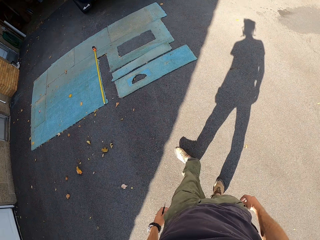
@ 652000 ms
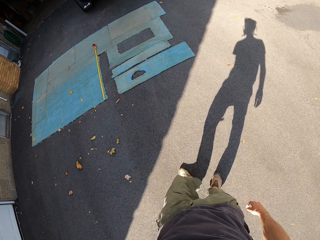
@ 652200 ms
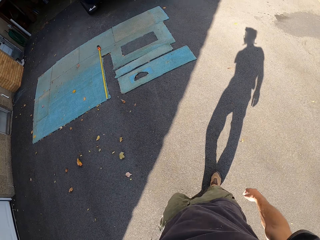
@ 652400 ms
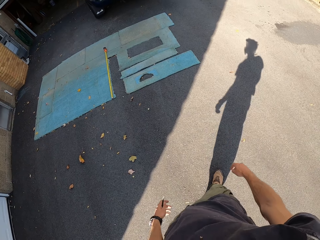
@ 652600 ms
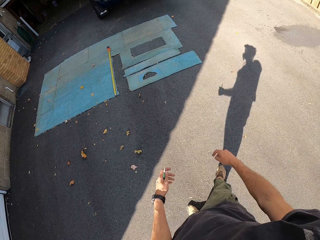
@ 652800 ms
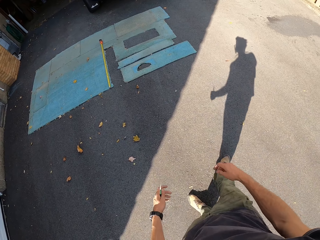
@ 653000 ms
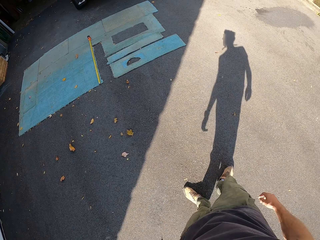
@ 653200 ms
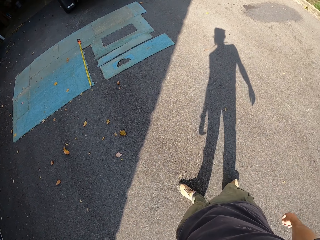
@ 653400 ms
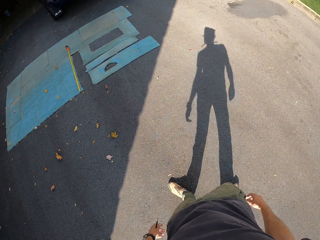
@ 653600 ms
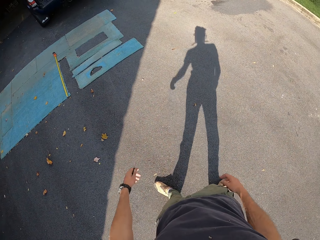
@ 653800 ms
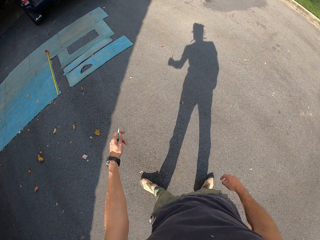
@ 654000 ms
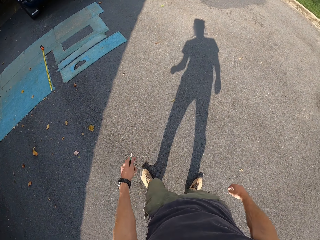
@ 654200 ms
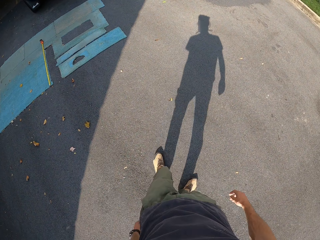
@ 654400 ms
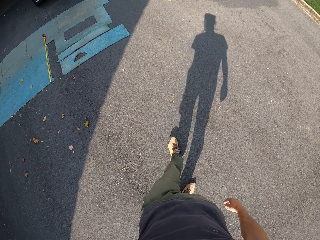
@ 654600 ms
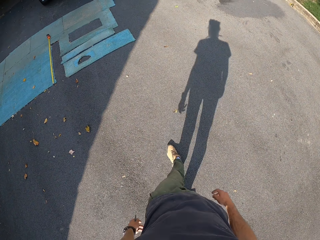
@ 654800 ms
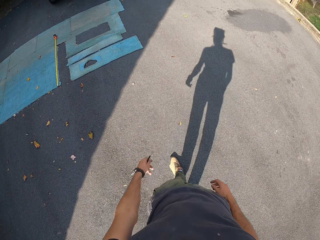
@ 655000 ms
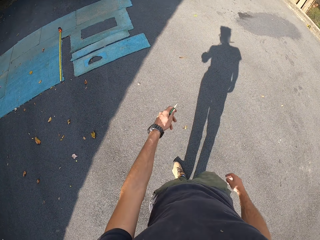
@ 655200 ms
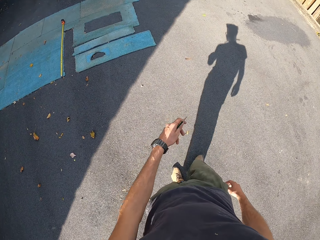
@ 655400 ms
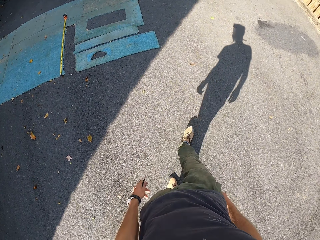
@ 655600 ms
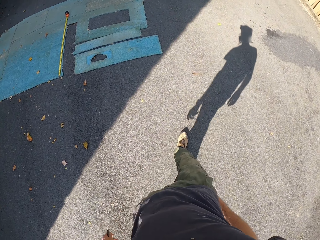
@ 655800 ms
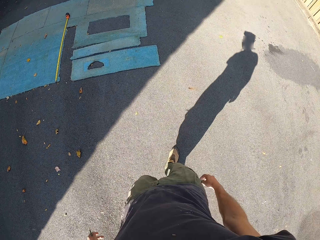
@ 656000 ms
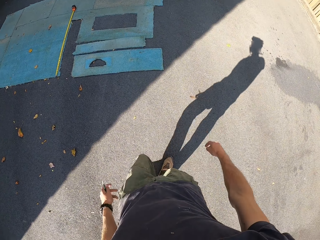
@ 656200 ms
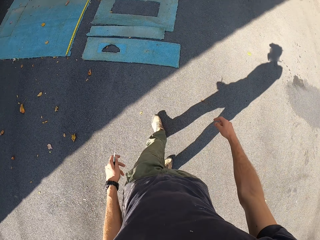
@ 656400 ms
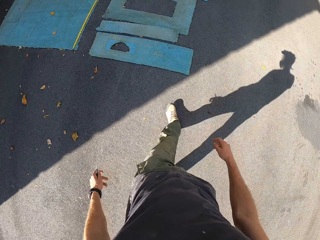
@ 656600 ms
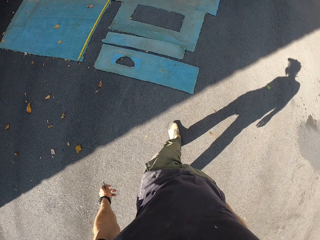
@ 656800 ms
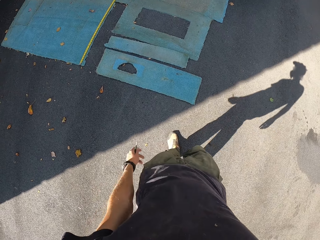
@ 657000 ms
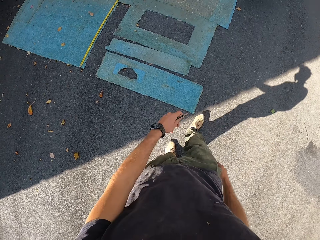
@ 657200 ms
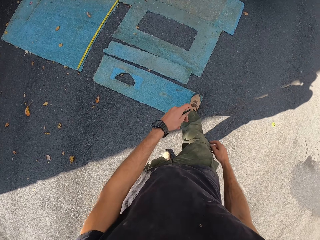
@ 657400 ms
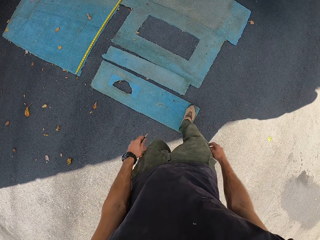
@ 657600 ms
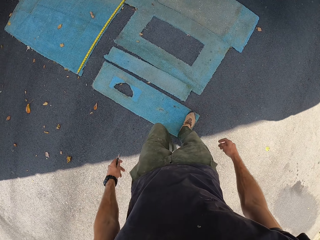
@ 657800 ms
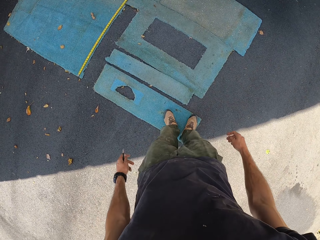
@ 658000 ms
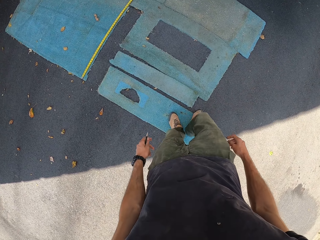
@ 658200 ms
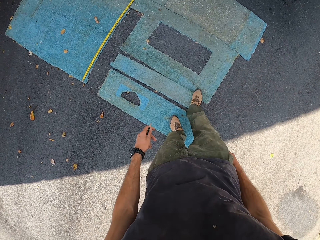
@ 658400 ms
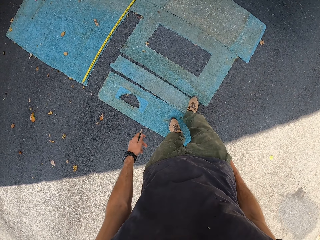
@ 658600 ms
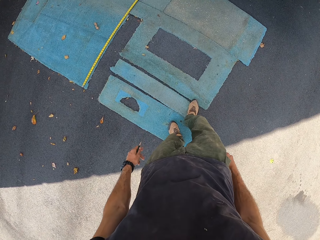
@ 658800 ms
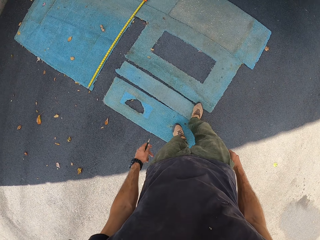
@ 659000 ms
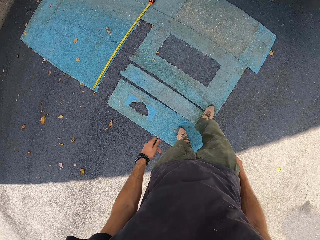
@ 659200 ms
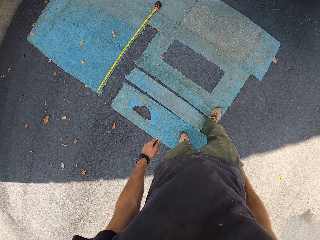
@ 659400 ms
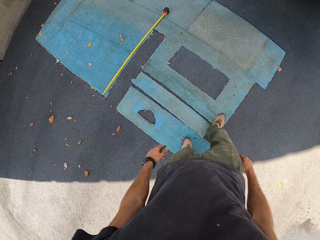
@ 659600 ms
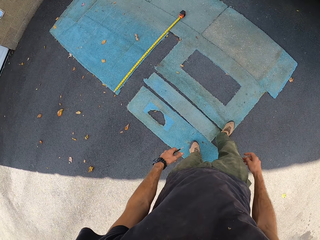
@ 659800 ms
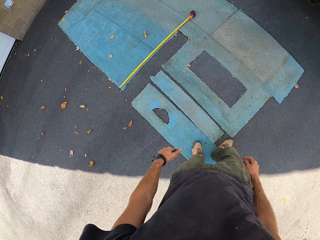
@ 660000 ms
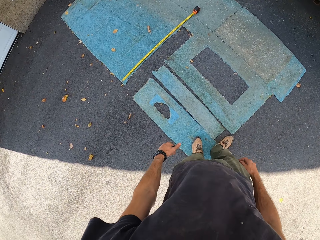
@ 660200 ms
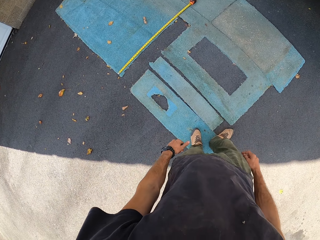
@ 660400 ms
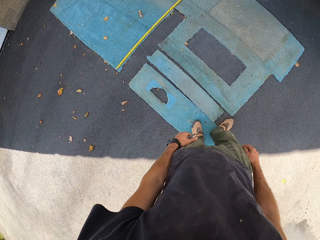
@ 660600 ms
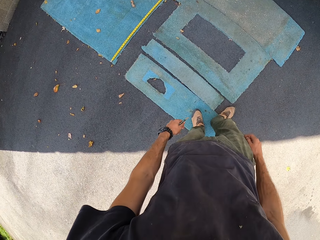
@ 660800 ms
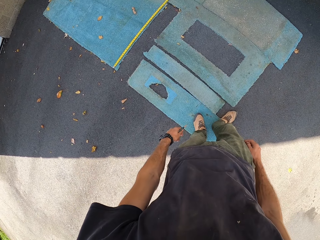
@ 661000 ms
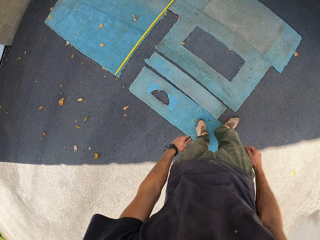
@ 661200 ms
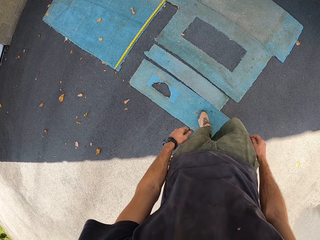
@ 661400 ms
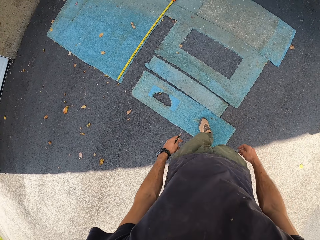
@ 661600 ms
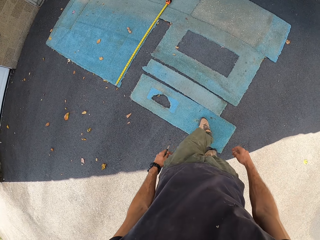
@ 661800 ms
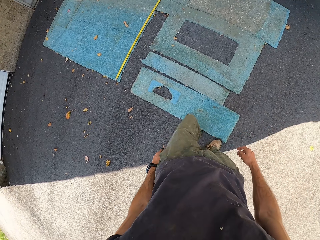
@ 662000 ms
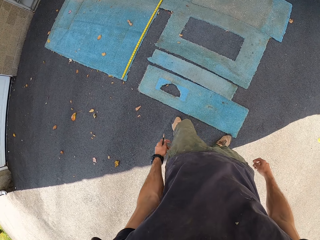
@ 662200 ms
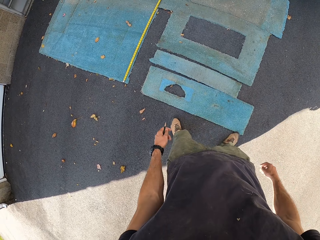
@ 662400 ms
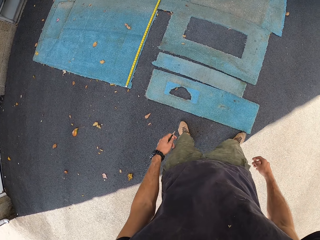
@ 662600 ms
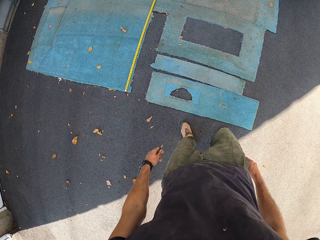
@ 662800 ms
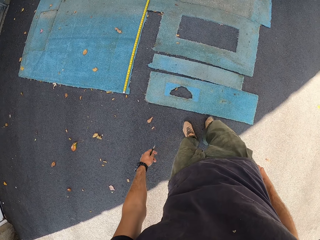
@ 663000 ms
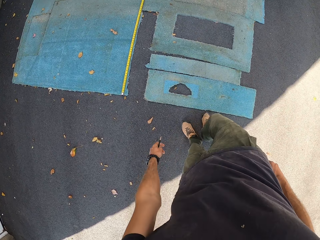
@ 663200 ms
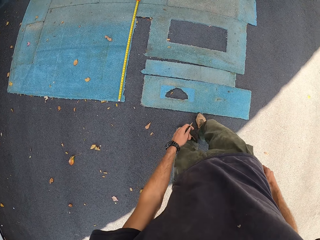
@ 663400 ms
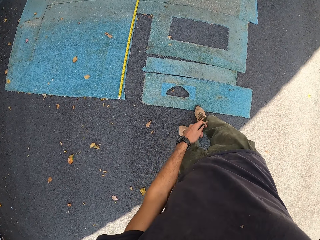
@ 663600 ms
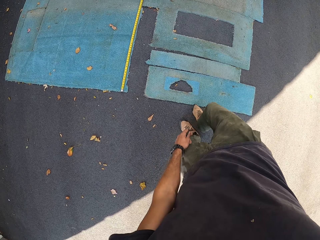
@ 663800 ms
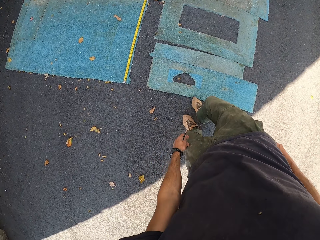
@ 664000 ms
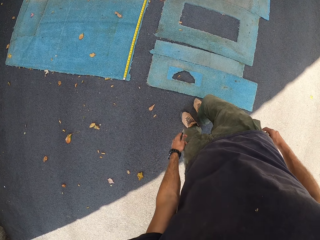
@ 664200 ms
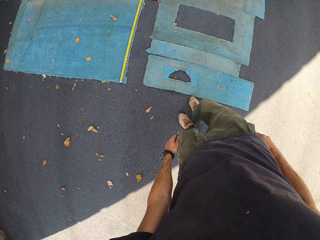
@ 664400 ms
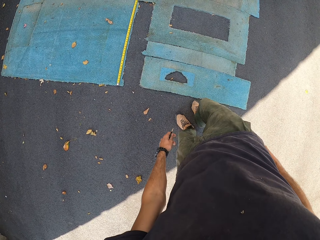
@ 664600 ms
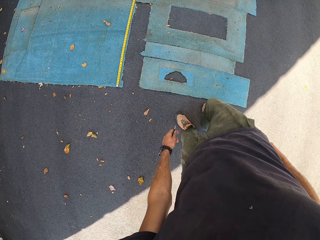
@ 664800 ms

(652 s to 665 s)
The camera wearer walks around. They adjust the floor cover with the left leg. They step on the mat.

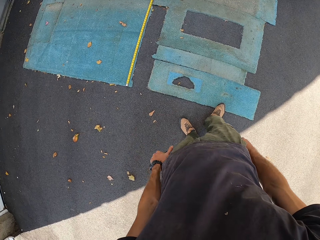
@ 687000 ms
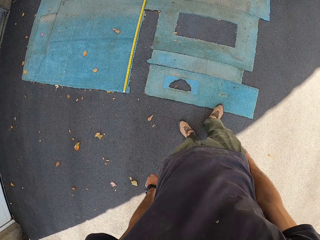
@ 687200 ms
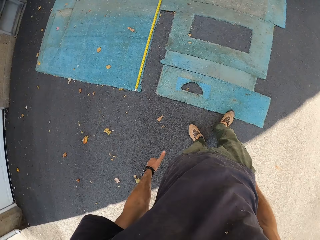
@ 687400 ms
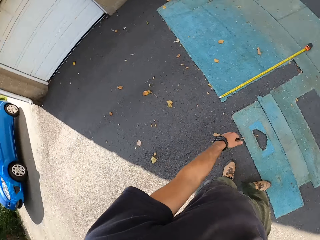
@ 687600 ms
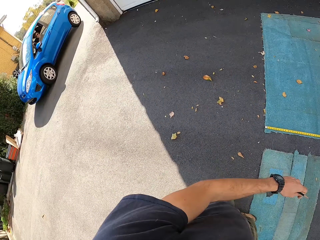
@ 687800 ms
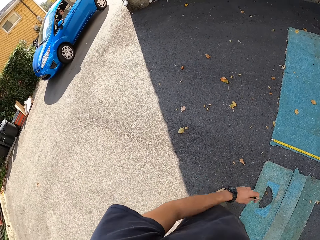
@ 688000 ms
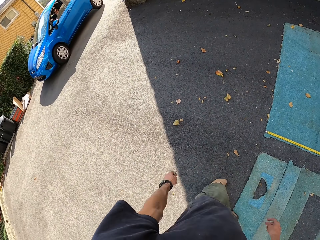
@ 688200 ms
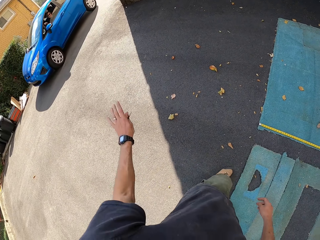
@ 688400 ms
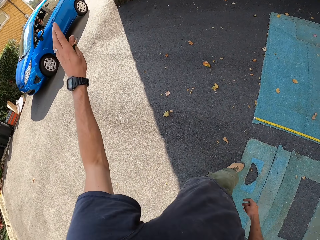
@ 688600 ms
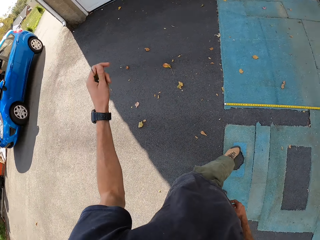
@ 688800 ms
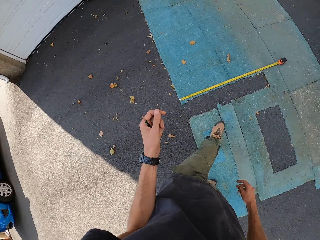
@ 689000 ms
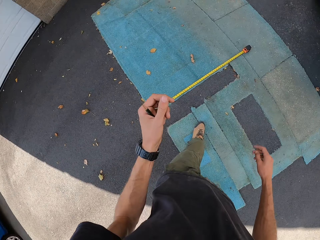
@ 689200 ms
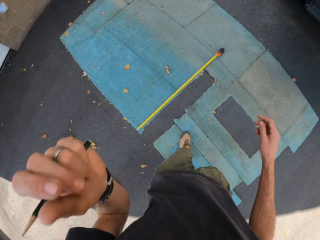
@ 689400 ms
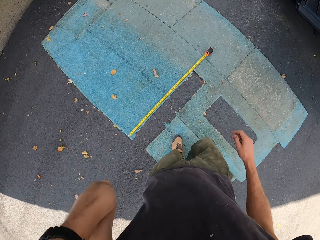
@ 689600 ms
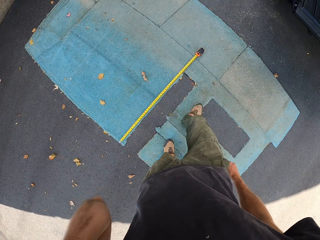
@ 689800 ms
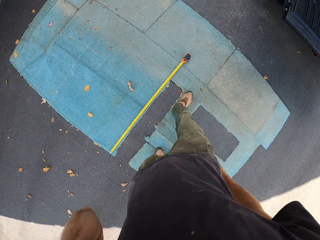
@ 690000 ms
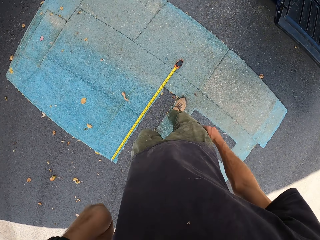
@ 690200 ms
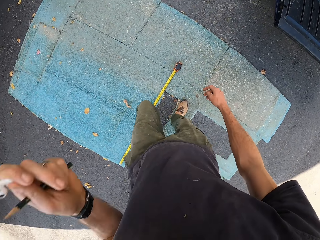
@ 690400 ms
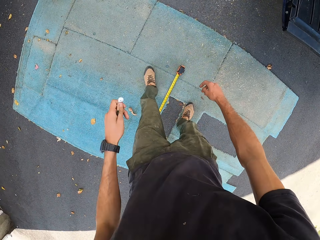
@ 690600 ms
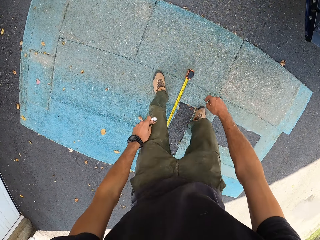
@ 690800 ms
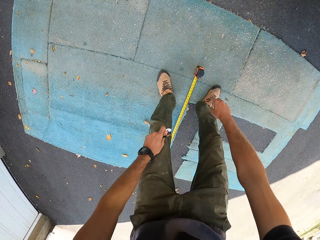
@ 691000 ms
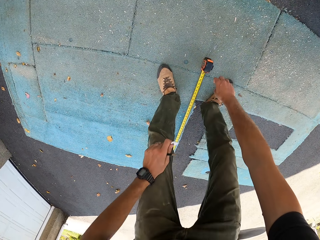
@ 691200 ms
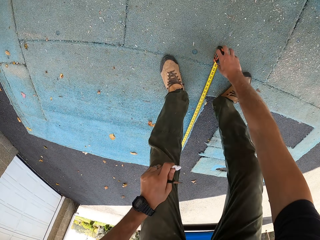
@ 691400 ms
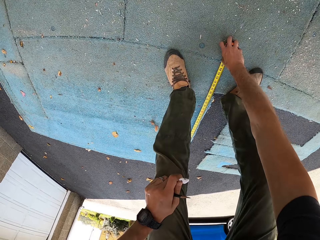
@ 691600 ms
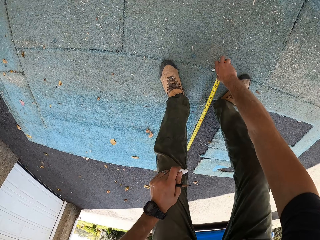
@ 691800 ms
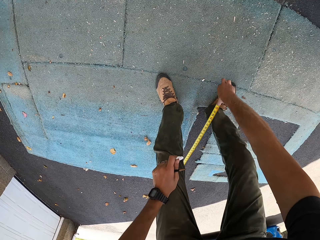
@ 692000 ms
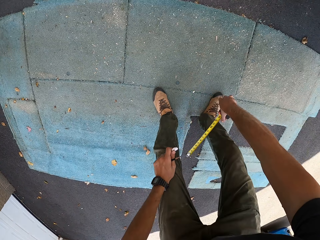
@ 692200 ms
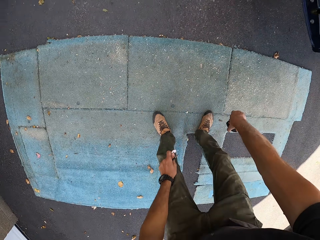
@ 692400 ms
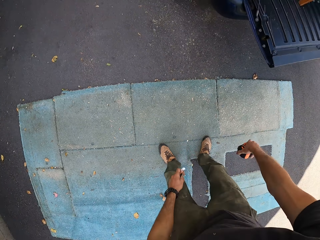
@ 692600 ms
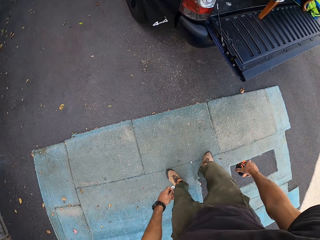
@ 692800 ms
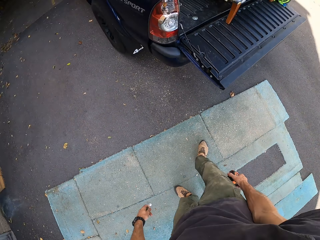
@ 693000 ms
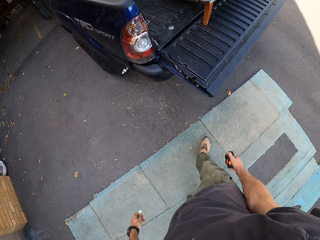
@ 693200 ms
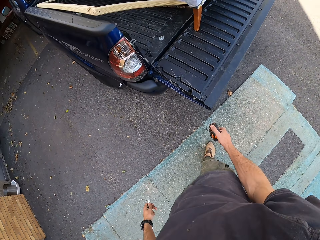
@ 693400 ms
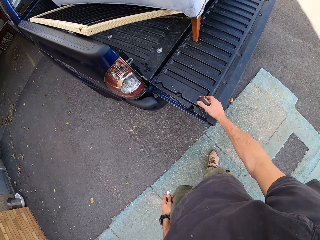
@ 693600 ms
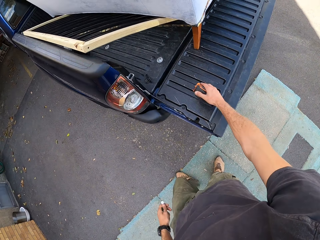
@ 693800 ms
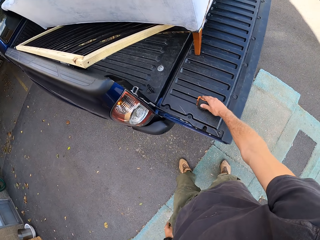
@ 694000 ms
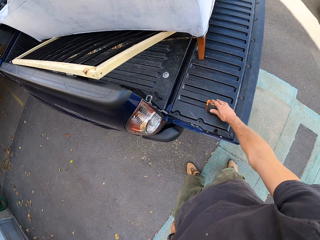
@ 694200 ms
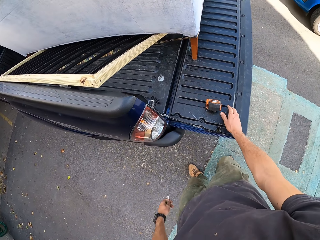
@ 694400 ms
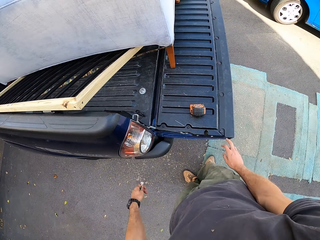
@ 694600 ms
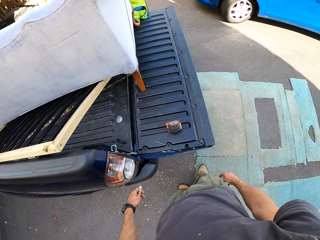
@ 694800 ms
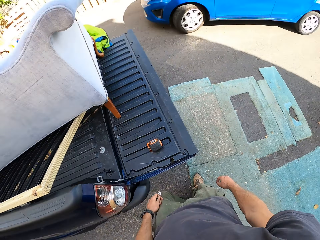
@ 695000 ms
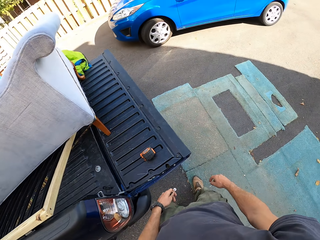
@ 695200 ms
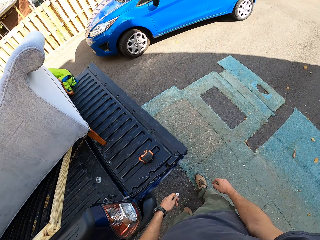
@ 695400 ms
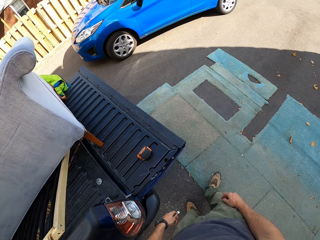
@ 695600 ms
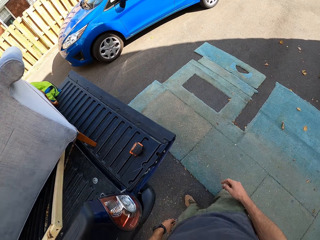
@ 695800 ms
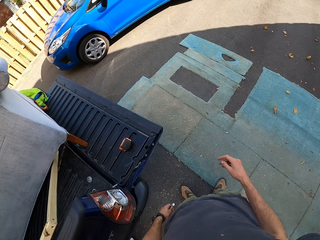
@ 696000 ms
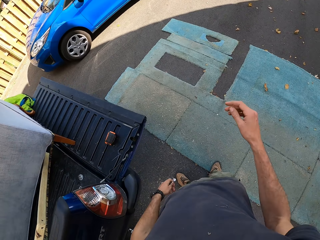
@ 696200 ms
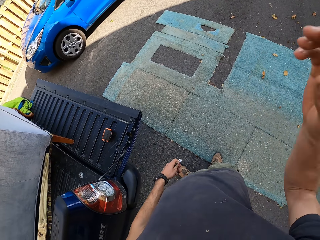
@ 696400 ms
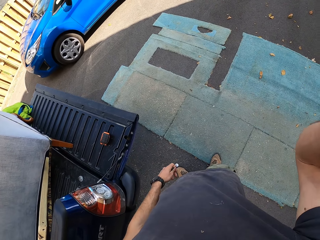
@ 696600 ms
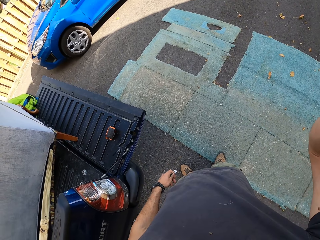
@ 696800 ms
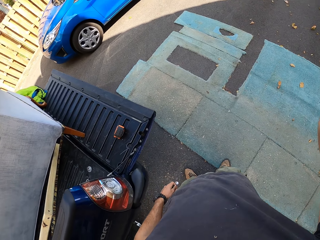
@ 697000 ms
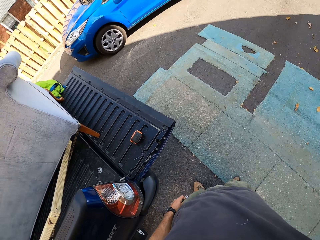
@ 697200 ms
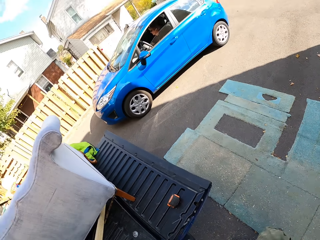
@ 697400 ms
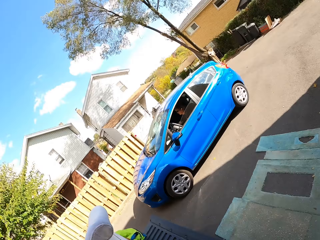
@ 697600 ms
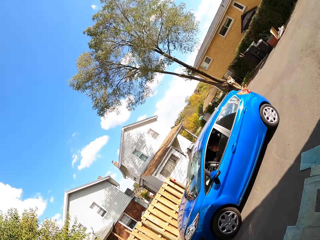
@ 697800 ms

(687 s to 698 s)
The camera wearer gestures with his left hand to a man. The man in a car drives towards the camera wearer. The camera wearer removes a wireless earbud from his left ear with his left hand. He picks up the retractable tape from the floor cover on the ground with his right hand. He drops the retractable tape on a pickup truck. He touches the head camera with his right hand. He raises his hand.
